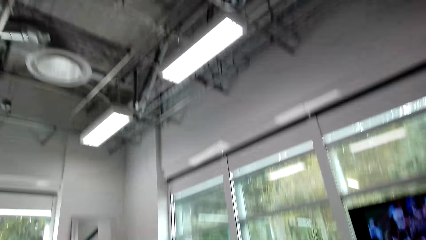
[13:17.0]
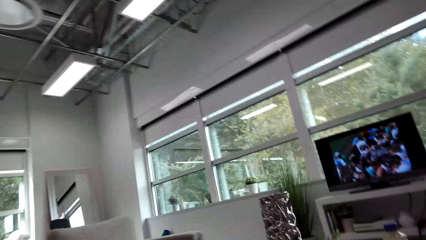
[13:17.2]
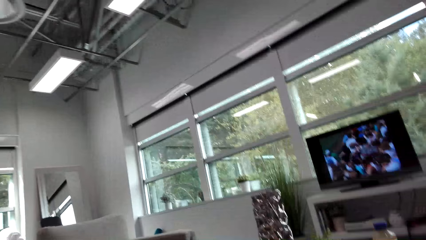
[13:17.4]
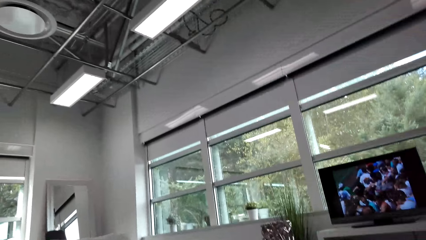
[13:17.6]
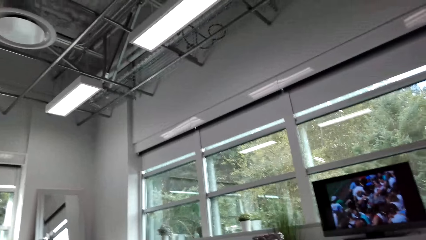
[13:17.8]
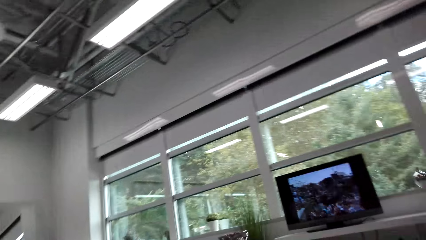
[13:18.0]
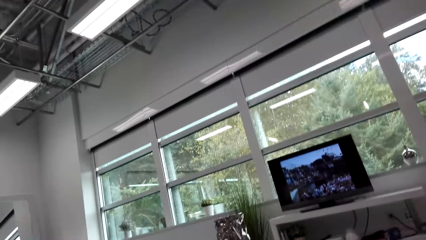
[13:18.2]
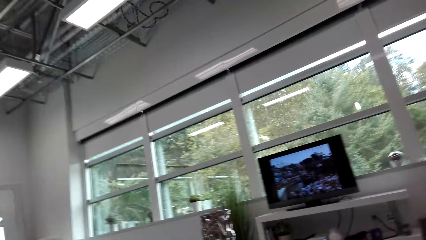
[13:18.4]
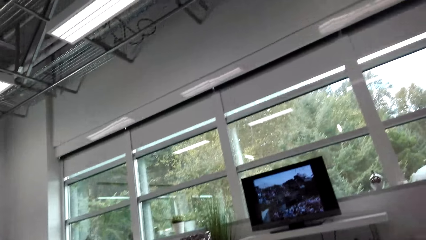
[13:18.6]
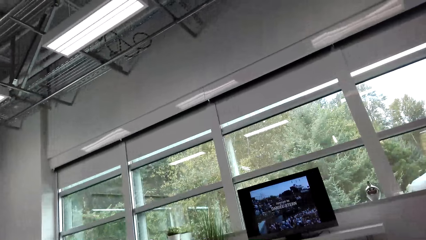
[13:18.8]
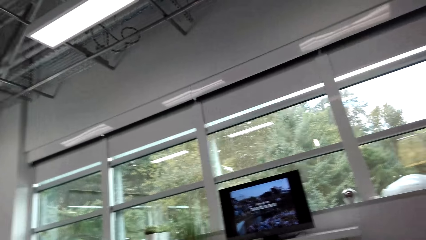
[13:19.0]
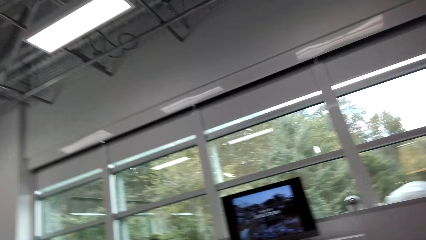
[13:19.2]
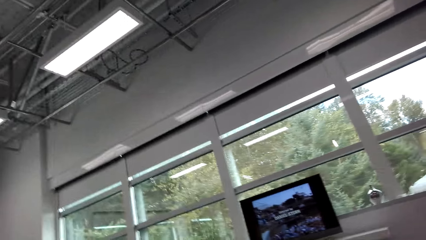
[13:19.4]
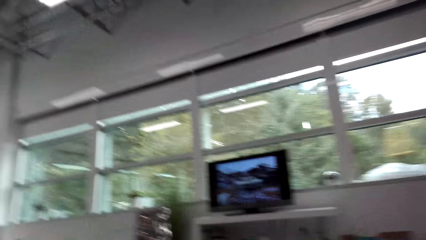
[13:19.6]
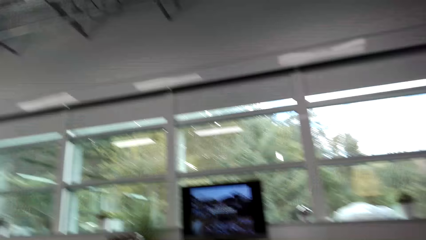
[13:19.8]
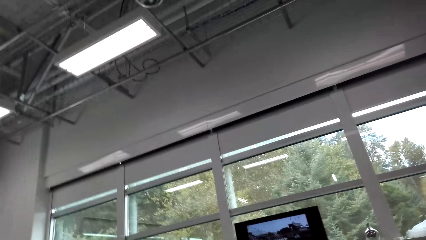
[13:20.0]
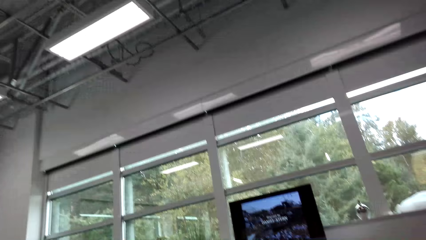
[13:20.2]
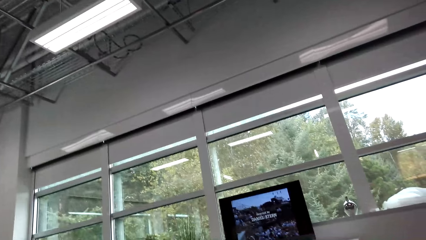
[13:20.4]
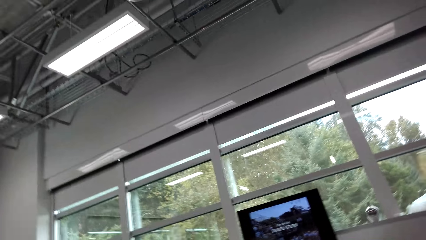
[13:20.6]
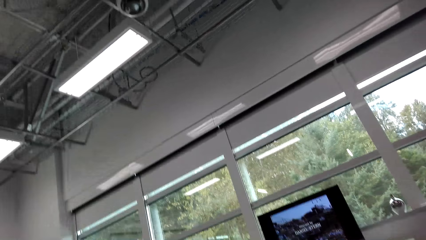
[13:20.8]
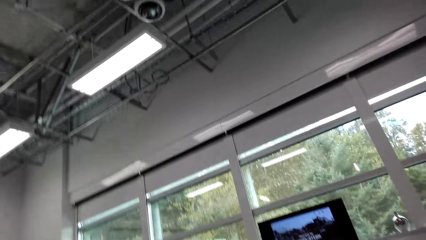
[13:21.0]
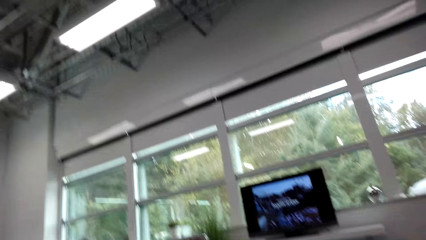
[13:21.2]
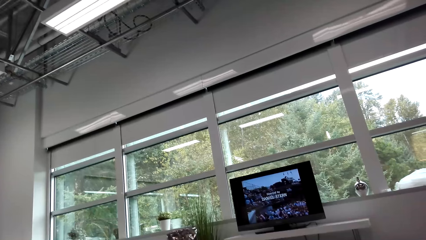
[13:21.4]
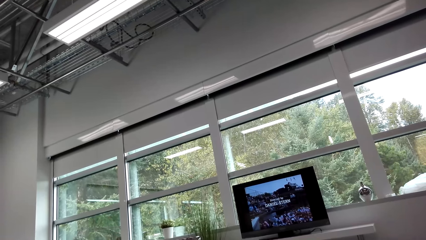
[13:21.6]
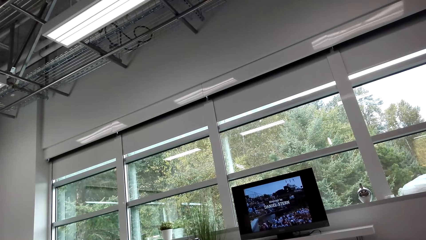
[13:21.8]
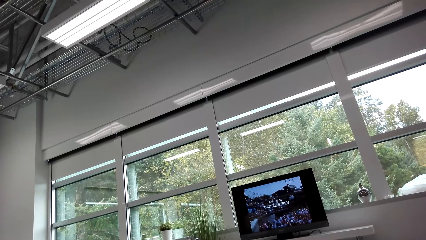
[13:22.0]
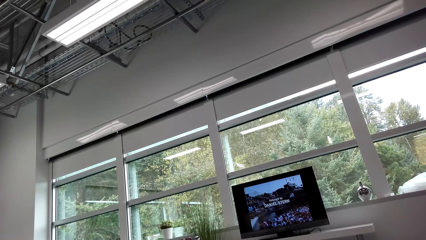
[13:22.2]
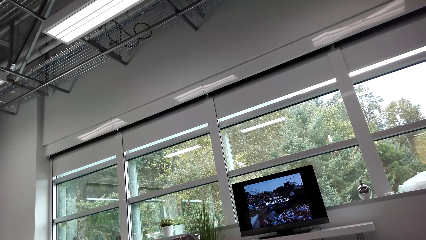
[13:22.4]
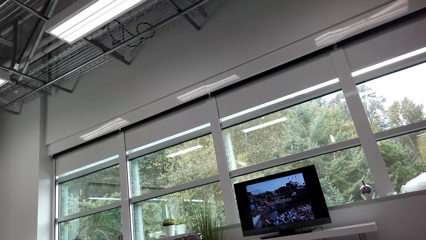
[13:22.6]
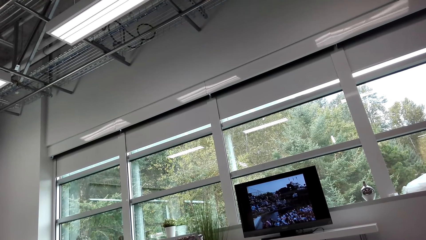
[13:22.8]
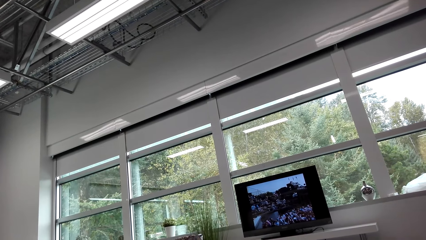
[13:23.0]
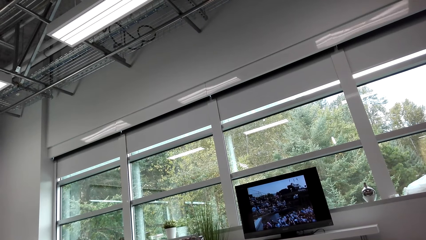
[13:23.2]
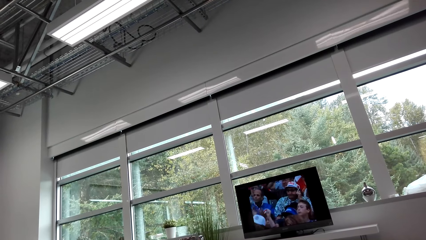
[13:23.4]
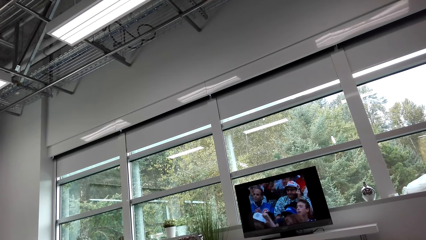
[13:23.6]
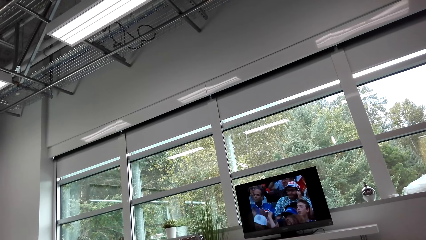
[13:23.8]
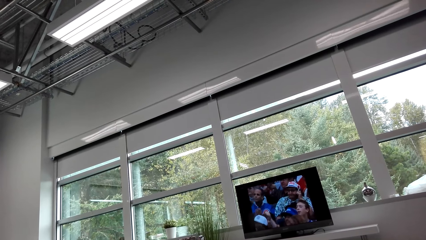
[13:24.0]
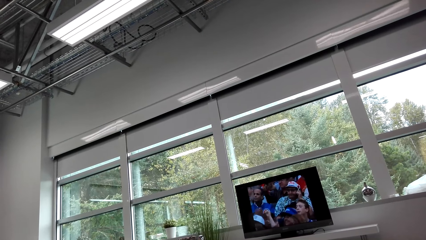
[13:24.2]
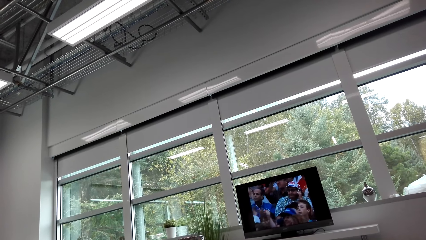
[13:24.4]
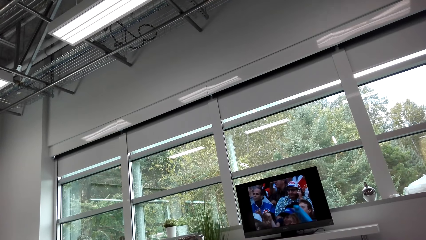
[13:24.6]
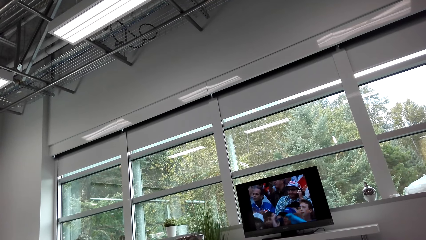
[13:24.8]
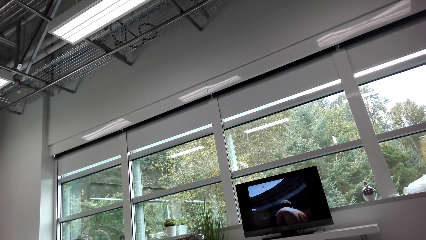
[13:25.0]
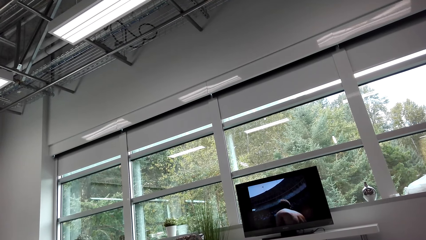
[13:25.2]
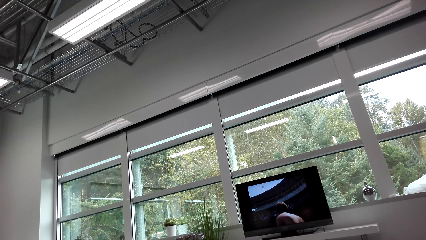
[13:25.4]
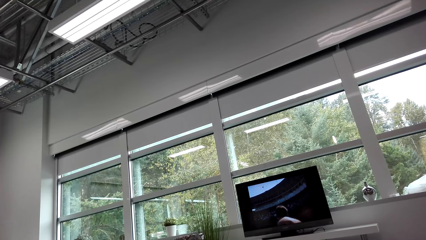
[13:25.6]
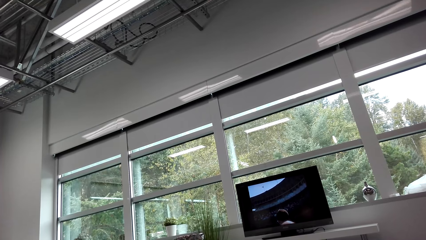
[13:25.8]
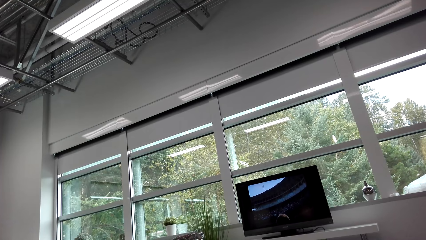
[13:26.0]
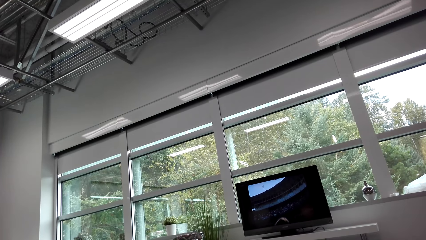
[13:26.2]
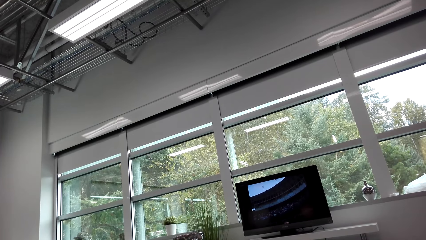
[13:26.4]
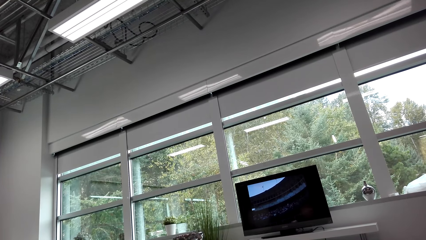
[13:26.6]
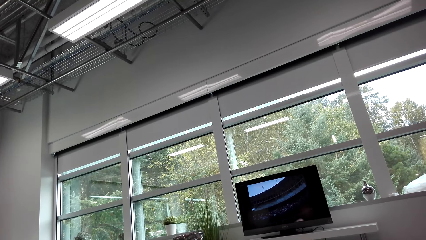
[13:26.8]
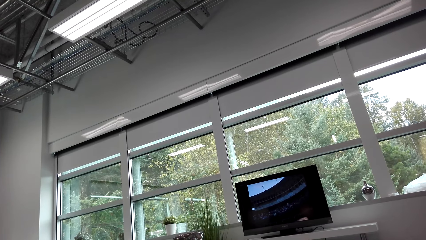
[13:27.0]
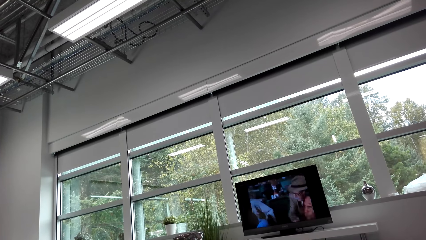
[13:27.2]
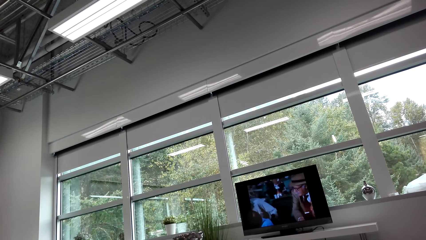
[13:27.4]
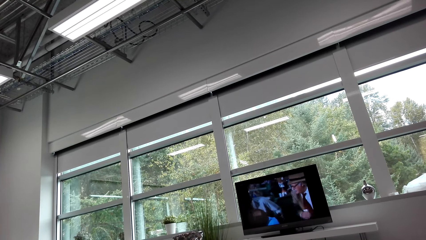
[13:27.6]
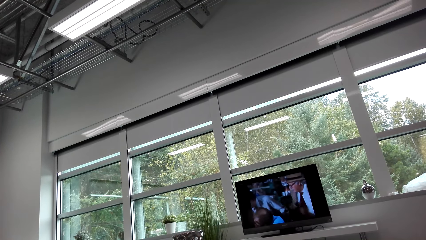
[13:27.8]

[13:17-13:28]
The camera wearer does something.

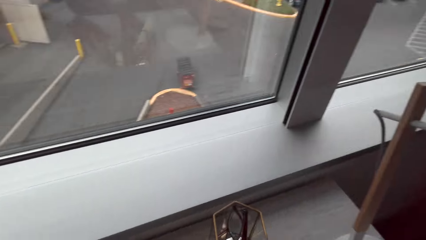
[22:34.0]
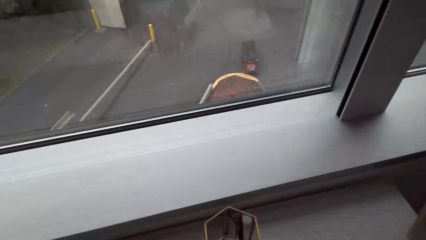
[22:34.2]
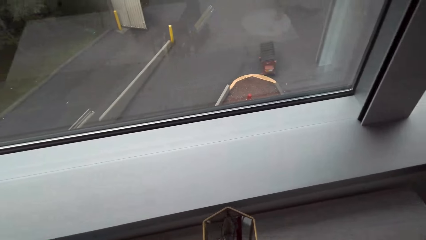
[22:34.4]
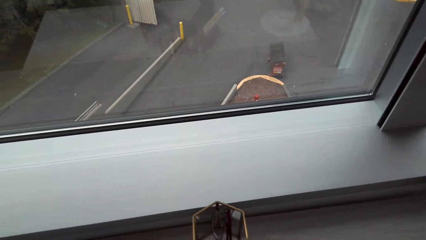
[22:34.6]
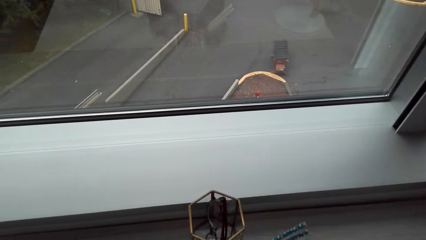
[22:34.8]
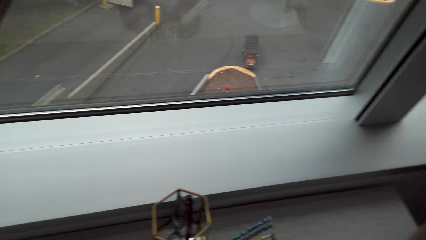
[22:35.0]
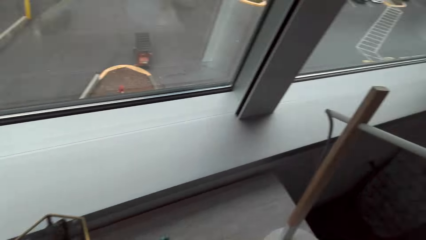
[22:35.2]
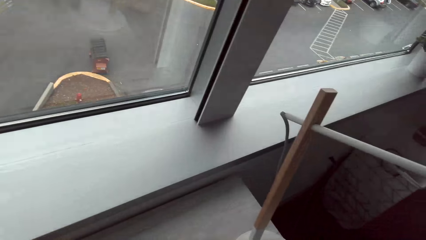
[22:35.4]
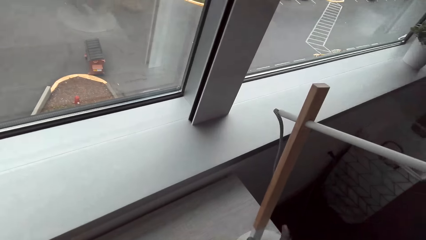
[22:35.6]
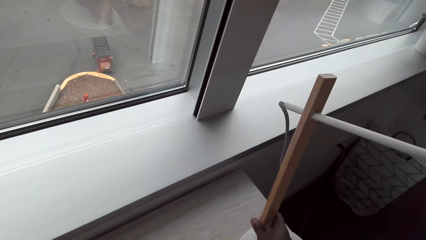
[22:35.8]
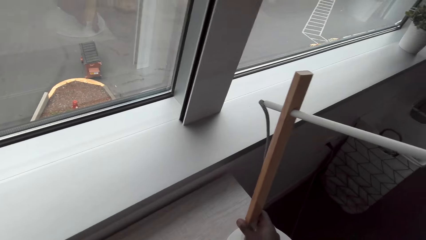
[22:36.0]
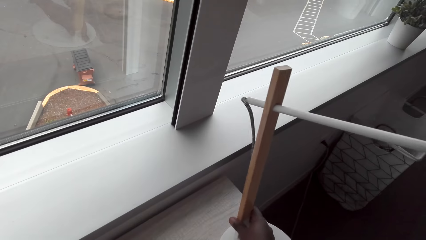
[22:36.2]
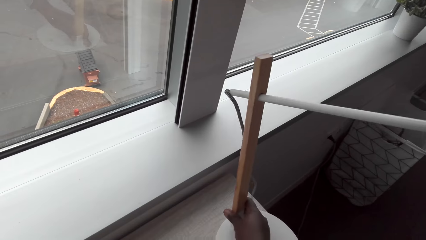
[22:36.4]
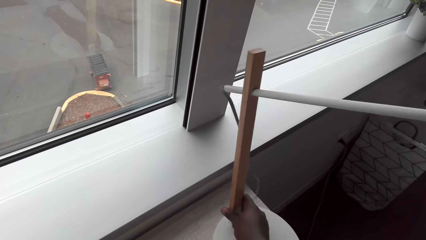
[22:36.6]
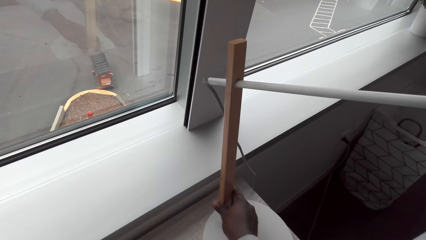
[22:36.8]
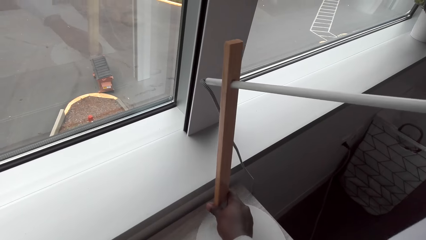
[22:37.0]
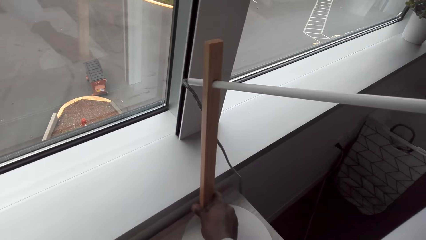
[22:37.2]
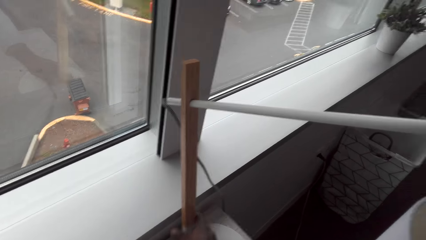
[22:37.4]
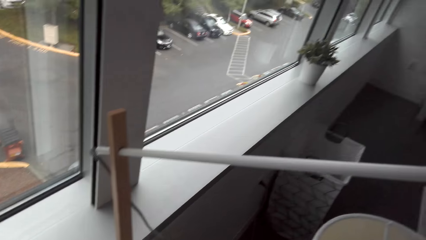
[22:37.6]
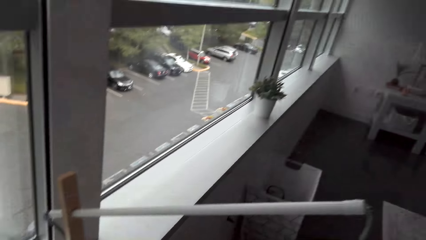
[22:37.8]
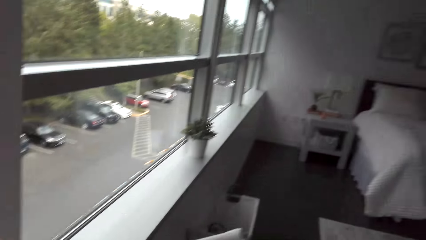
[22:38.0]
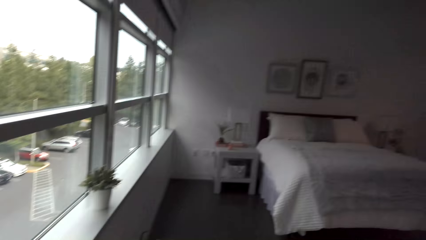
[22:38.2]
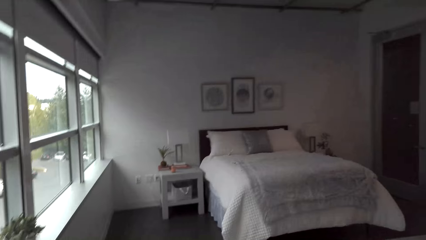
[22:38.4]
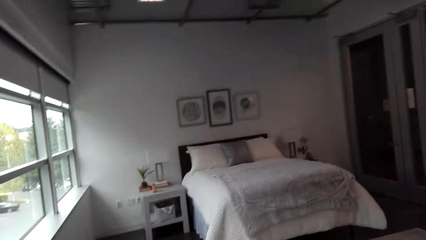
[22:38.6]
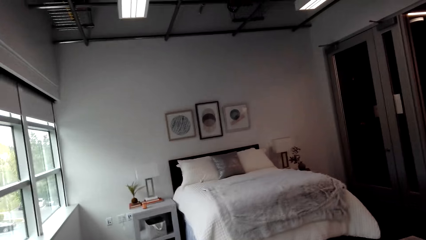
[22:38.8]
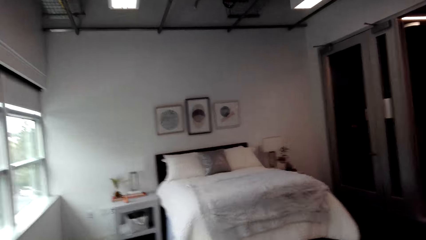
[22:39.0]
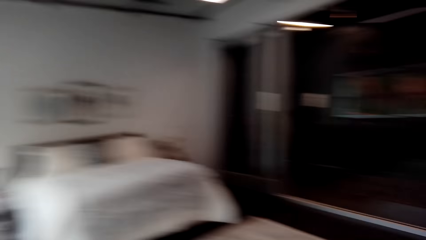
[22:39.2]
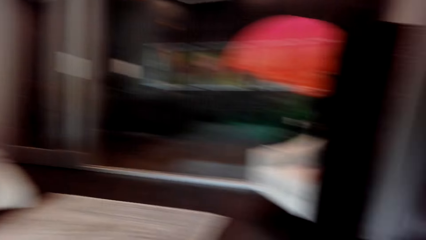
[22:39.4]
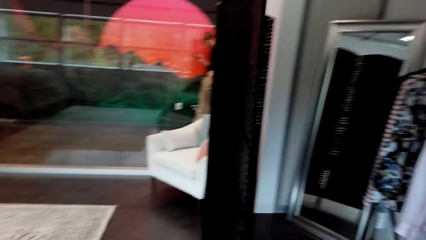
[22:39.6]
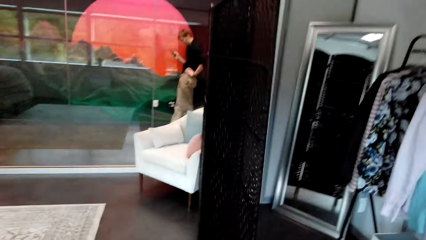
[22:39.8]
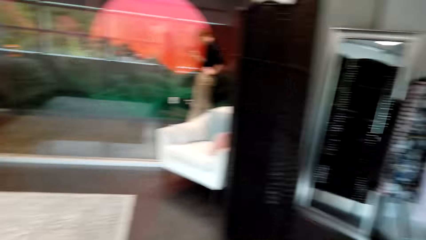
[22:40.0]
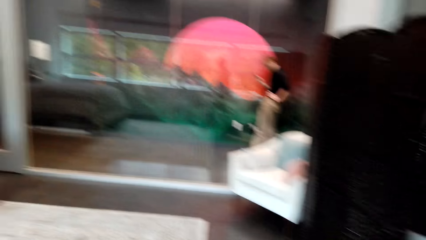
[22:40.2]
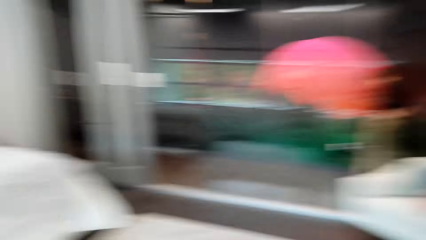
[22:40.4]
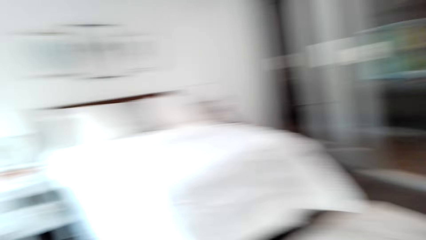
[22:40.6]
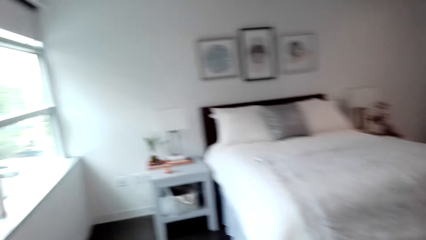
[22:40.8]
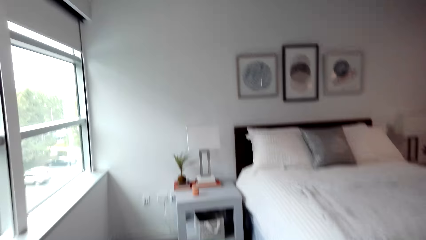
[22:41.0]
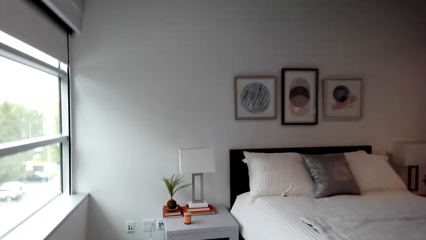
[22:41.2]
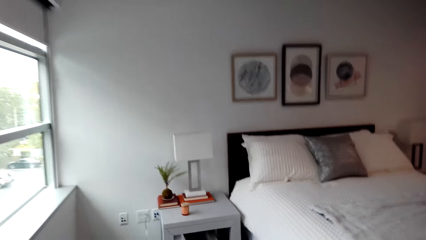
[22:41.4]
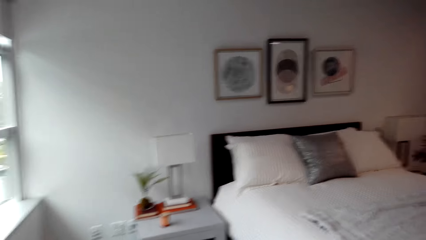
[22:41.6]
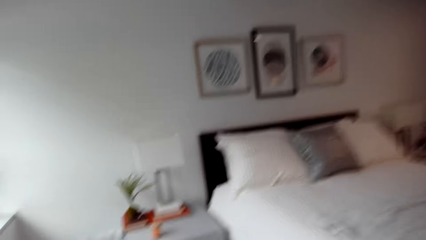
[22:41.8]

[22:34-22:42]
The camera wearer moves the lamp. They walk around the room.
